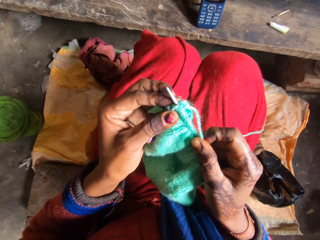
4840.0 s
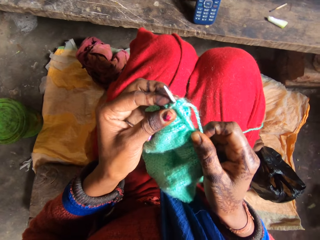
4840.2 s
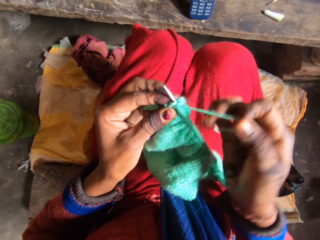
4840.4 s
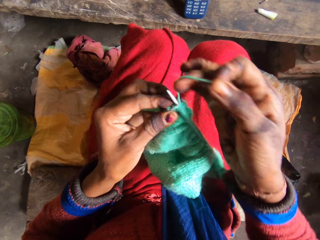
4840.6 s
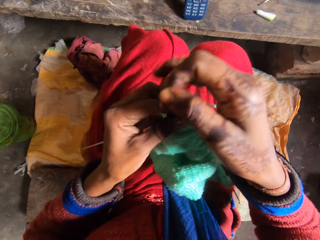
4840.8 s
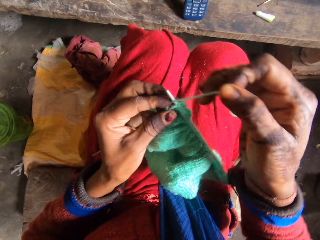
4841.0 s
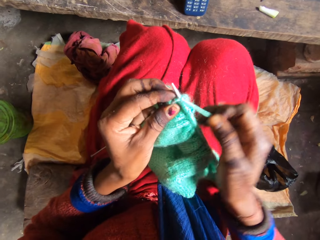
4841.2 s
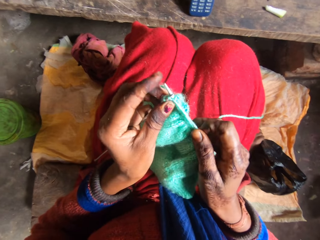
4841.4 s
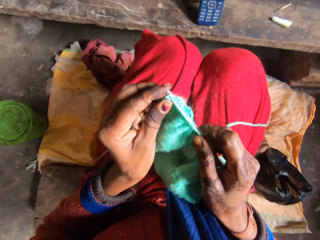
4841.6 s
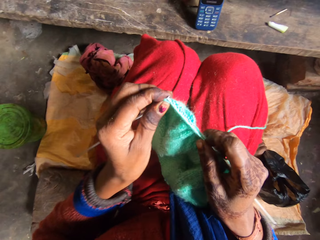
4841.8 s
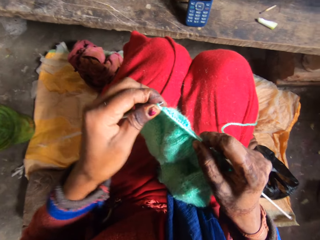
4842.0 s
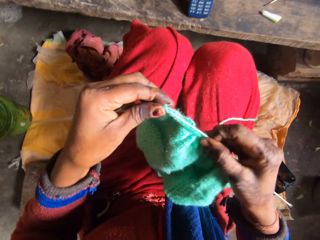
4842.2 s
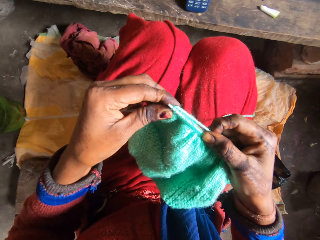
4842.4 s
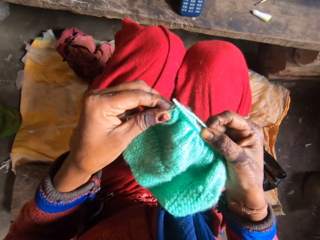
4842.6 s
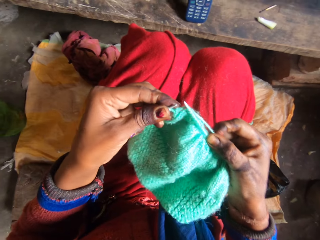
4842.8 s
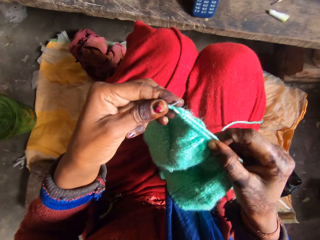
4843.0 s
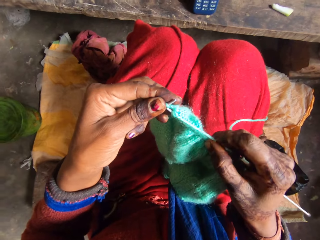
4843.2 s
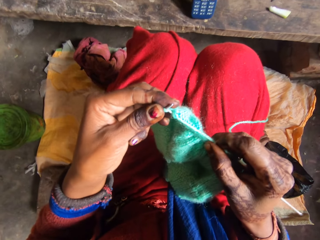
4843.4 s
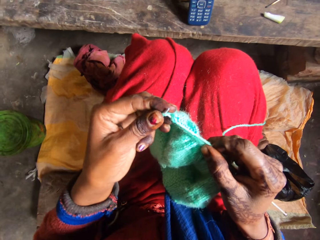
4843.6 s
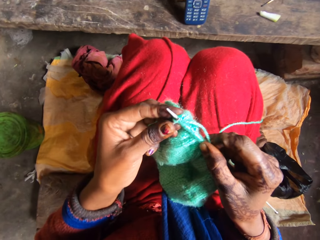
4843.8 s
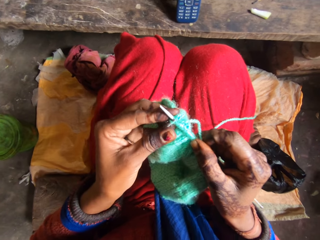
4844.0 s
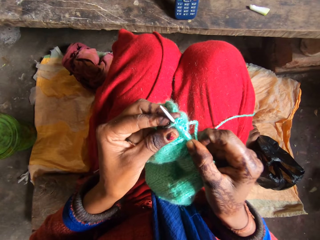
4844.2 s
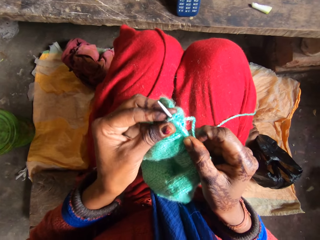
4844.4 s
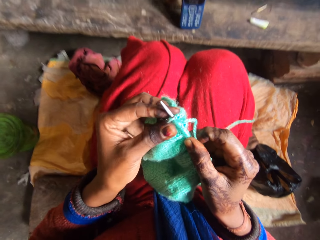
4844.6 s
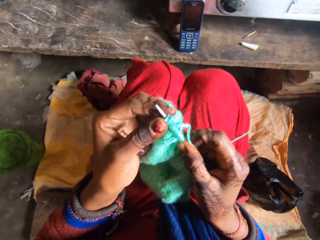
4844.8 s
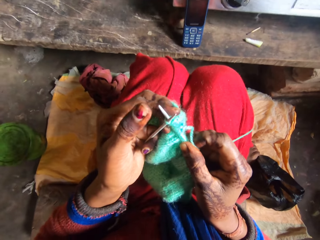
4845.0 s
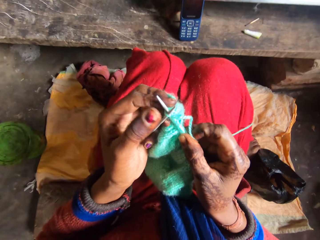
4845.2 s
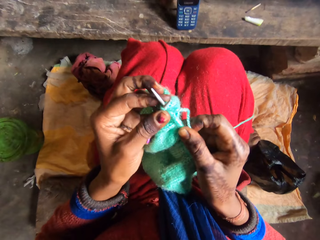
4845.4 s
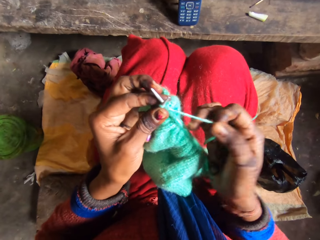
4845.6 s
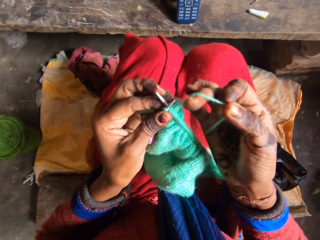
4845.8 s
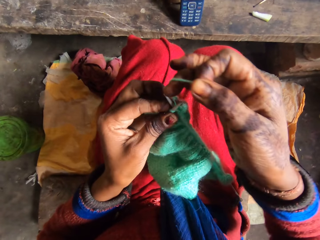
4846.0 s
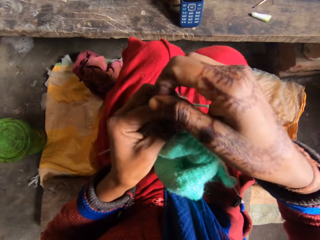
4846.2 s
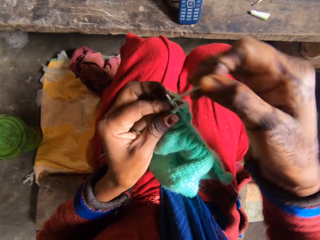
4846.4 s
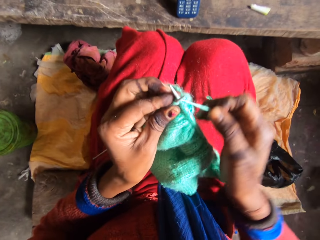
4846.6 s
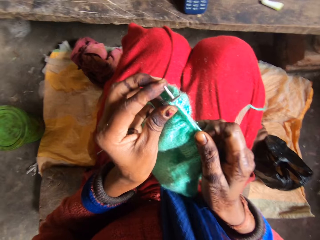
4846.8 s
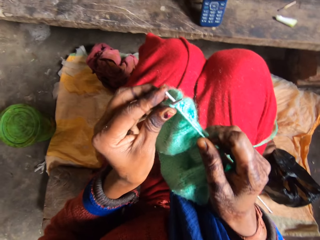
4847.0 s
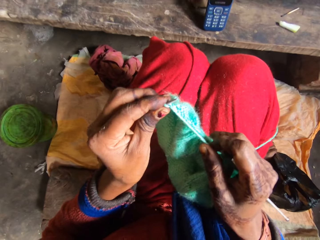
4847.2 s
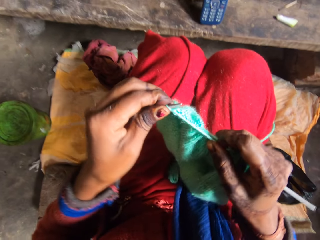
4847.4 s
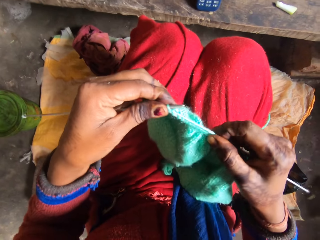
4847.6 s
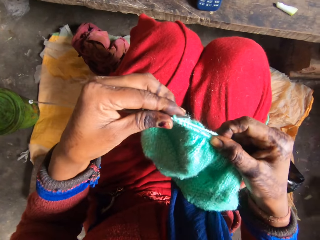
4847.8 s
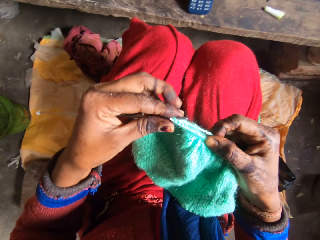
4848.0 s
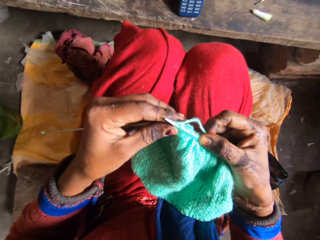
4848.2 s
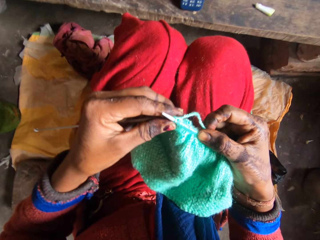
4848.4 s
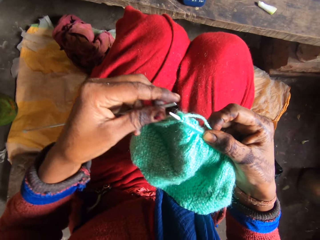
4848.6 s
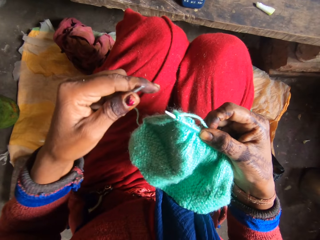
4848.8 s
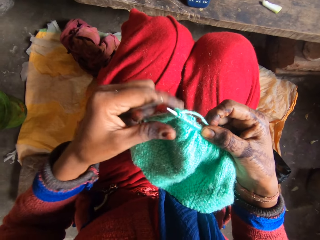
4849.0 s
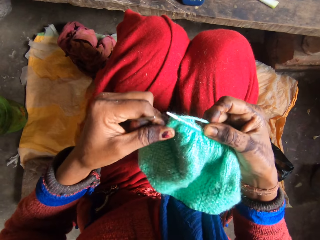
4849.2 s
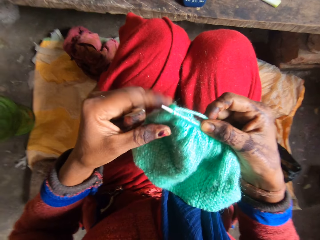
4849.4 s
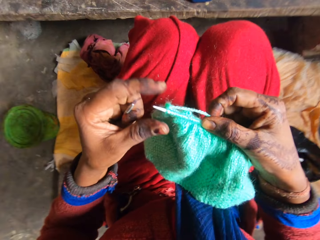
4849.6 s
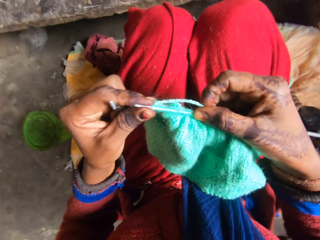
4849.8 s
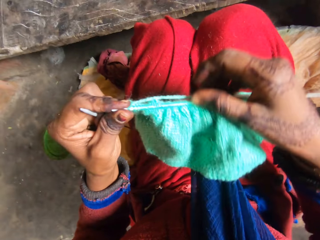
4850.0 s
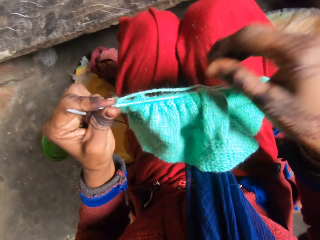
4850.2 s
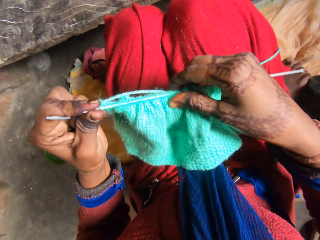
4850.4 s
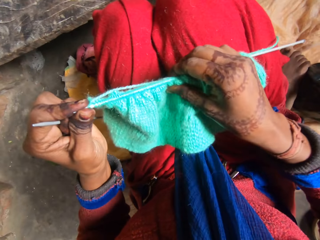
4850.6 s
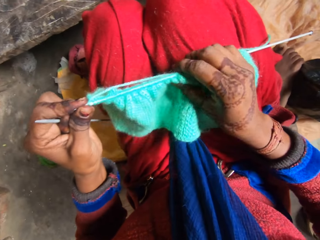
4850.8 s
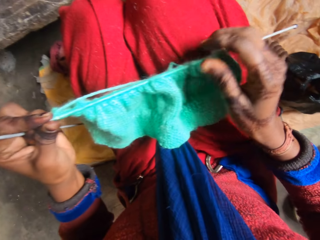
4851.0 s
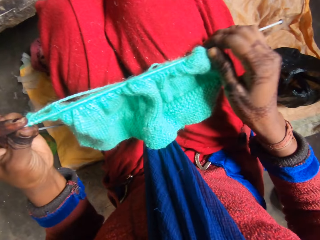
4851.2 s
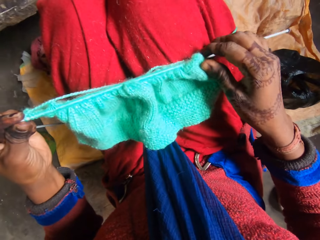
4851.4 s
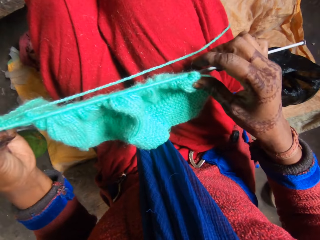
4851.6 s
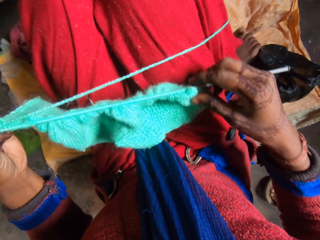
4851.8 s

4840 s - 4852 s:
The camera wearer removes the left needle from the fabric. She touches the knitted fabric with her left hand and removes her left hand from the knitted fabric. She holds the fabric with her hands. She holds the tip of the needle on her right hand. She shifts the knitted fabric into the needle on her right hand.

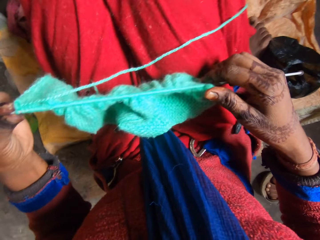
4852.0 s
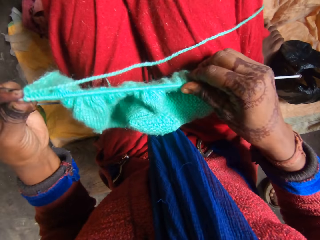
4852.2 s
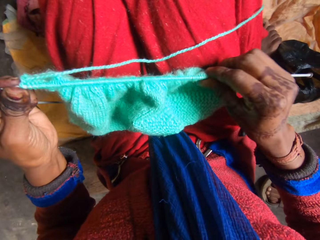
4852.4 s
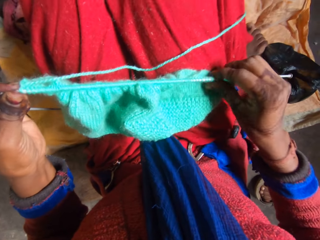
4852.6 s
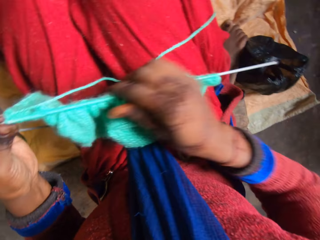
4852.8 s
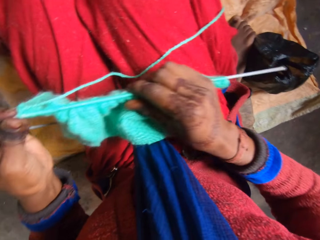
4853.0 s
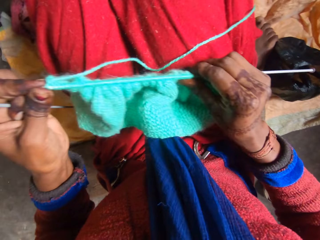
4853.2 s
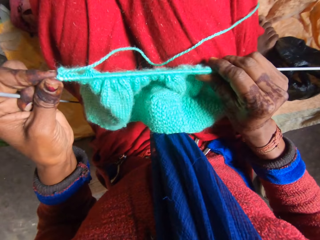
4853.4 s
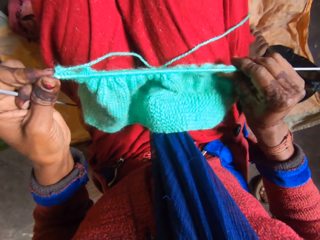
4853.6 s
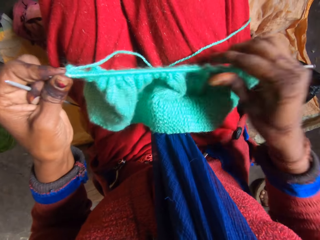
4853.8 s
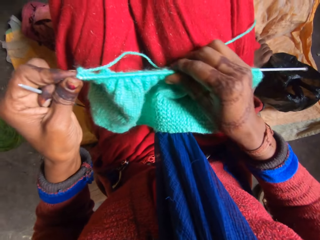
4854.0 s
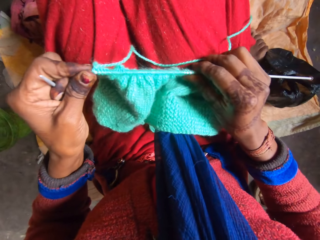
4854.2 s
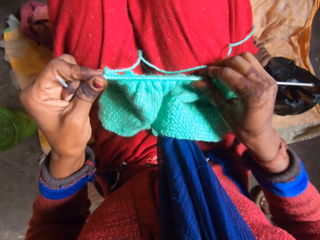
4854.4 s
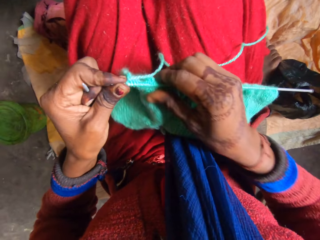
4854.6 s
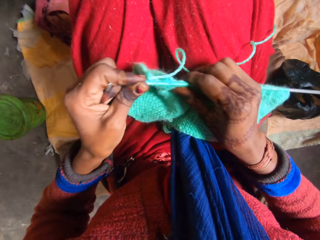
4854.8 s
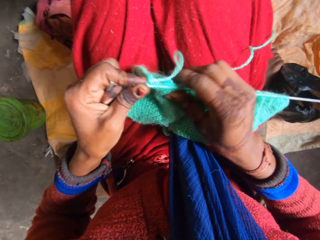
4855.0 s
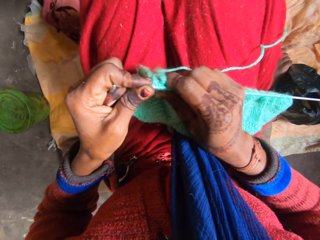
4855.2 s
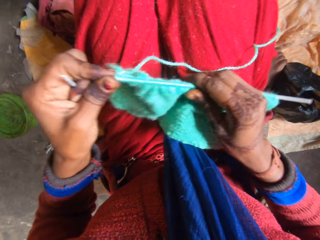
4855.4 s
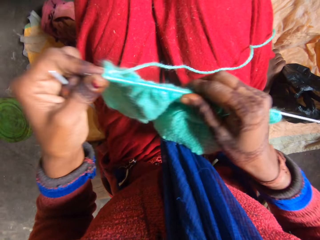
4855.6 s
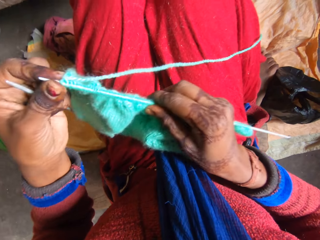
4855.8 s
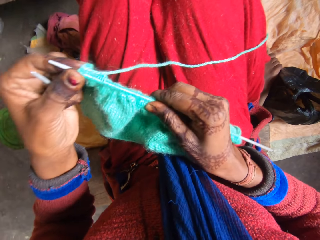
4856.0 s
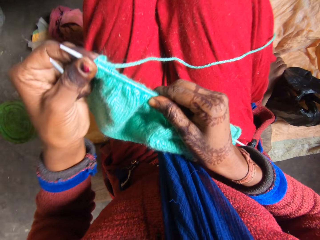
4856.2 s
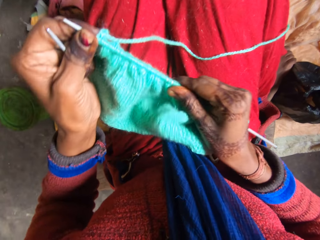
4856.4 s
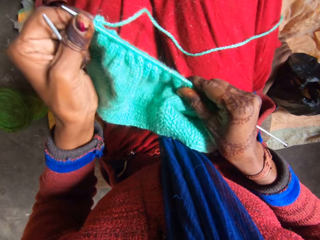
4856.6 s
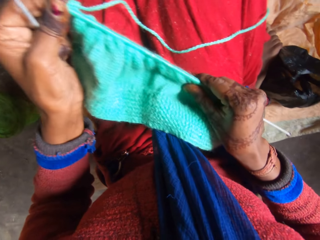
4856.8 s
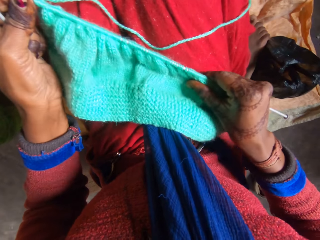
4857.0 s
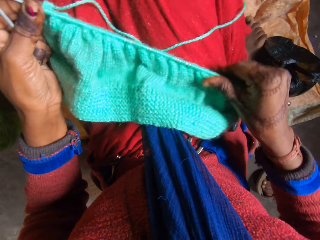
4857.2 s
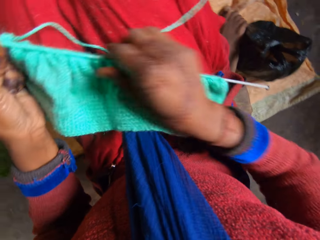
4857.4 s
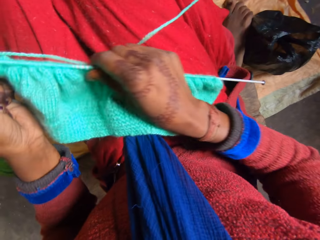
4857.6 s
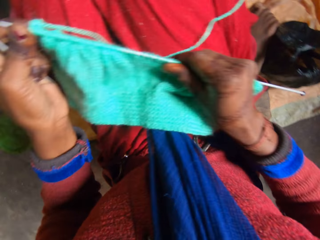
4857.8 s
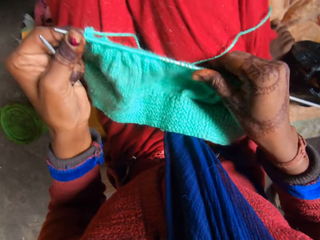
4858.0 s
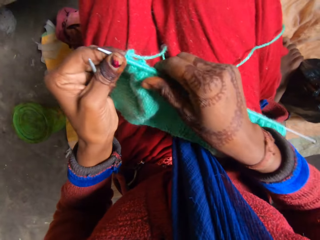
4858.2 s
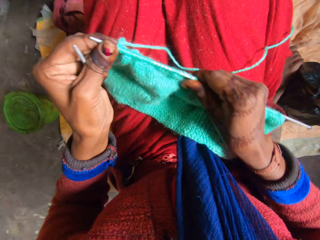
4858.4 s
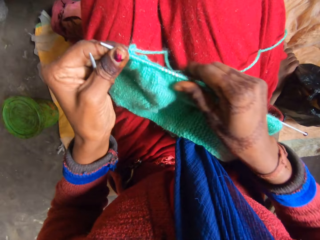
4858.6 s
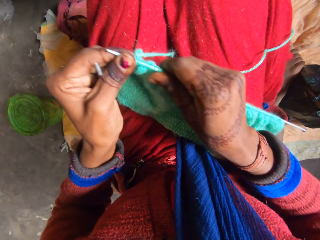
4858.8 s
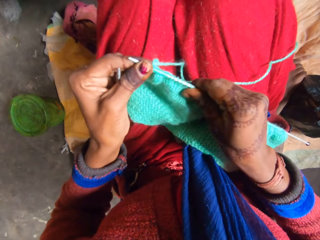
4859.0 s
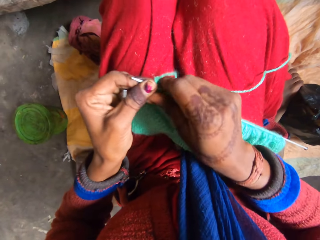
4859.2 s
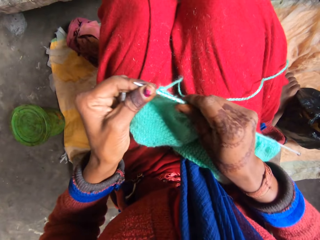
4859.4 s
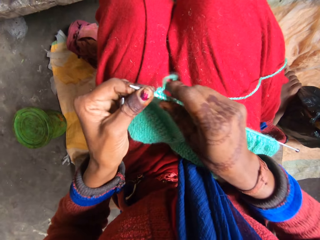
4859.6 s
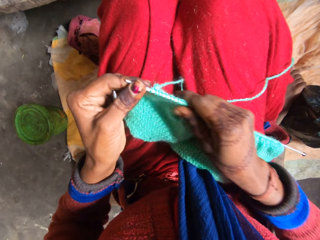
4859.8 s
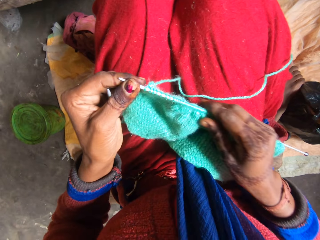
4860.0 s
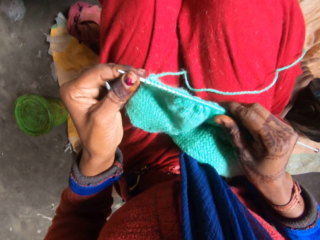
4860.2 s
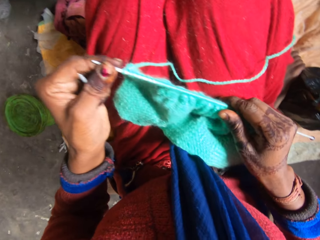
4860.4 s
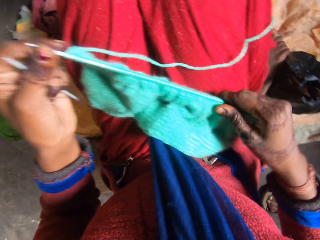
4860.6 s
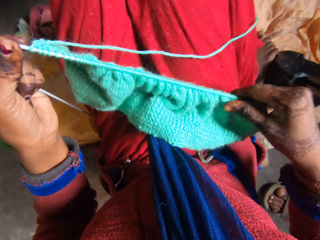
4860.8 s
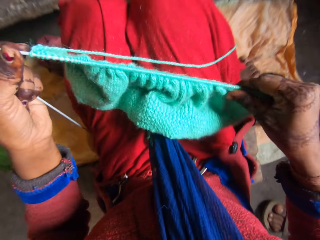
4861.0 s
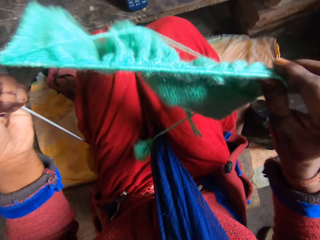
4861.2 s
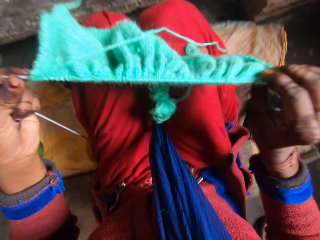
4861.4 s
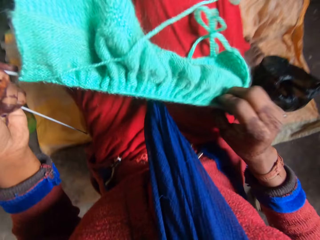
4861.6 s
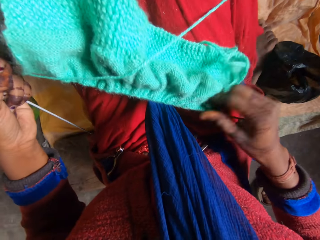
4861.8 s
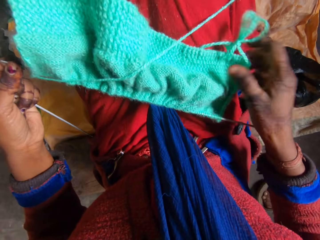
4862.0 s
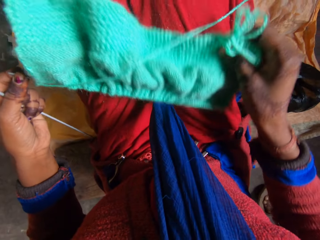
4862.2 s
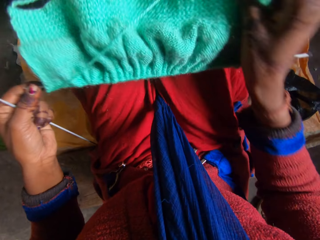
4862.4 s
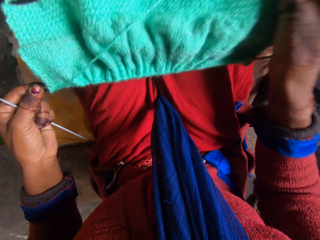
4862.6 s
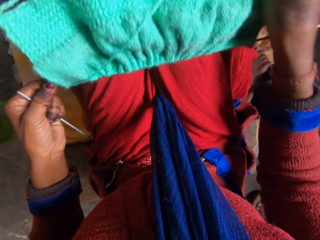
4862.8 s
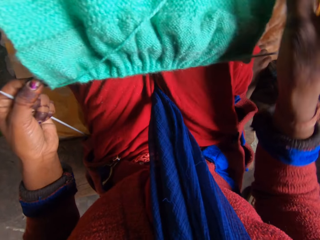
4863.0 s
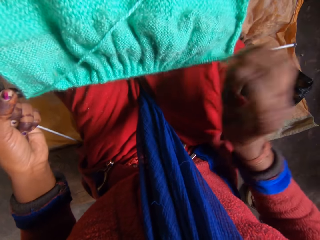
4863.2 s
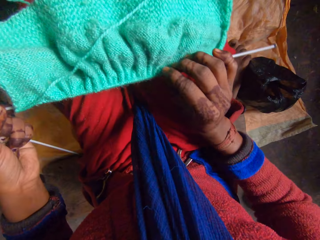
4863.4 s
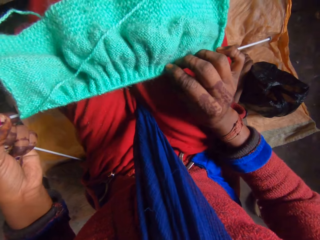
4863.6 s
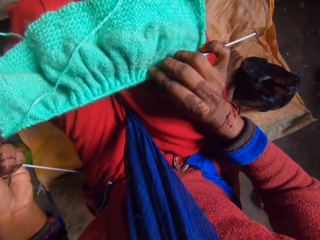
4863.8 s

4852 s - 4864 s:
The camera wearer pulls the fabric with her hands. A man converses with the camera wearer. The camera wearer turns the knitted fabric on her lap. She looks at the fabric. She adjusts the knitted fabric on her lap with her right hand.
